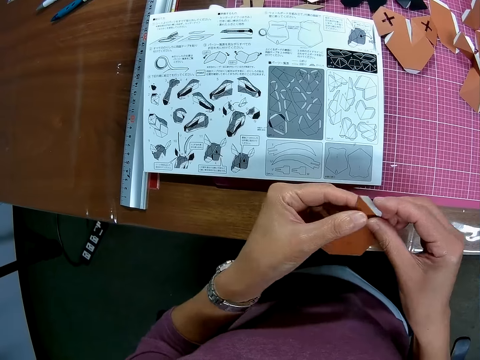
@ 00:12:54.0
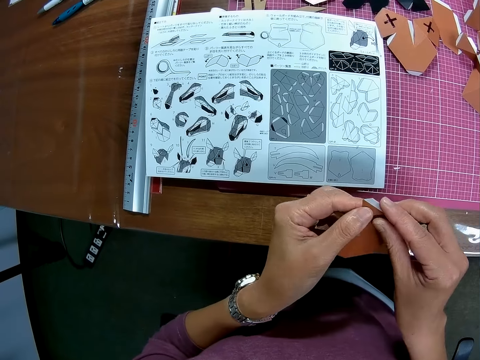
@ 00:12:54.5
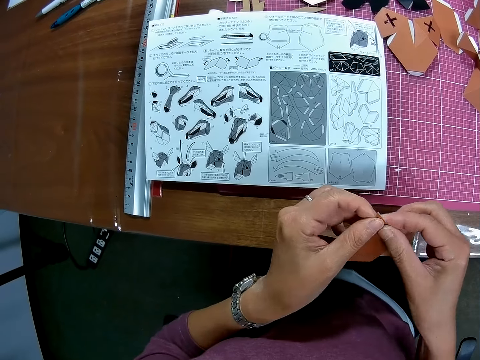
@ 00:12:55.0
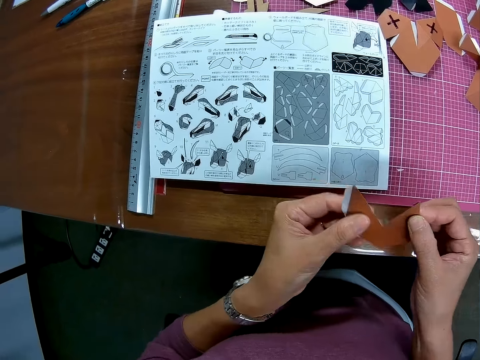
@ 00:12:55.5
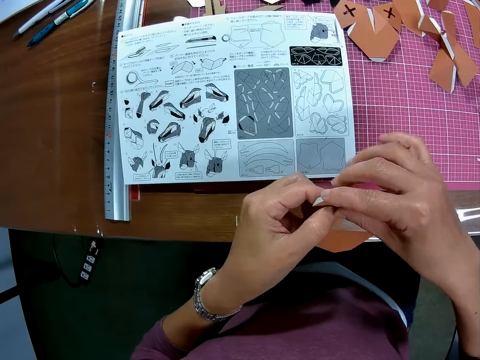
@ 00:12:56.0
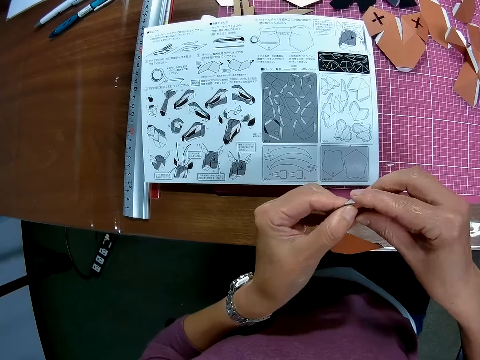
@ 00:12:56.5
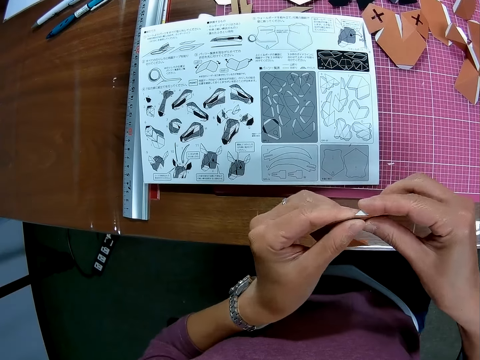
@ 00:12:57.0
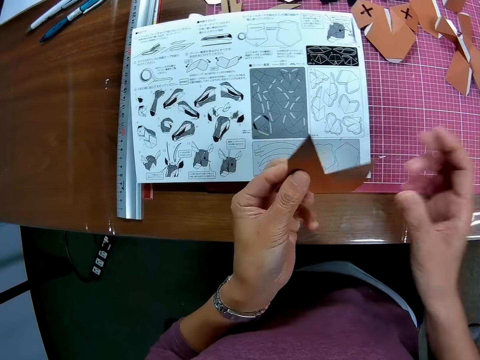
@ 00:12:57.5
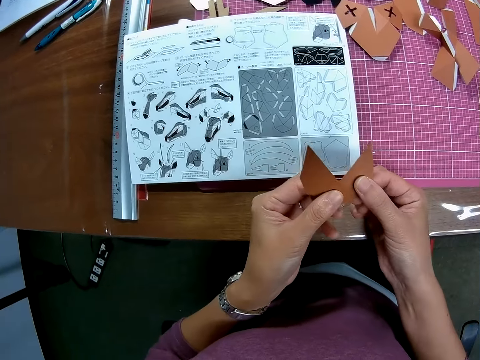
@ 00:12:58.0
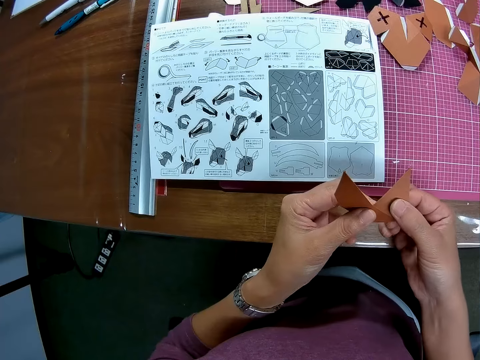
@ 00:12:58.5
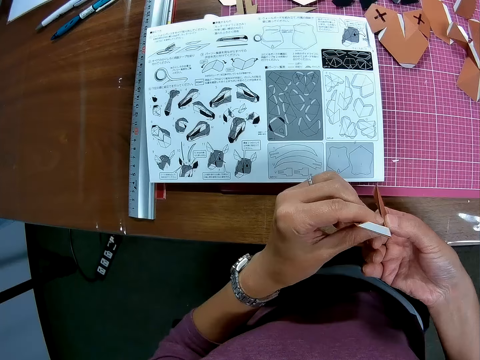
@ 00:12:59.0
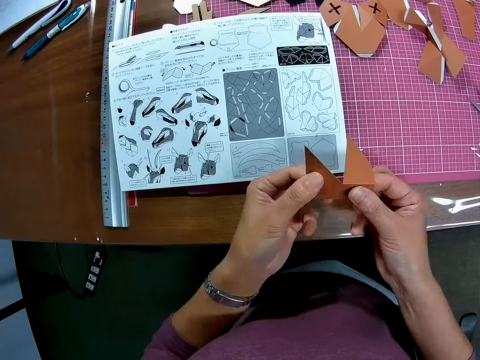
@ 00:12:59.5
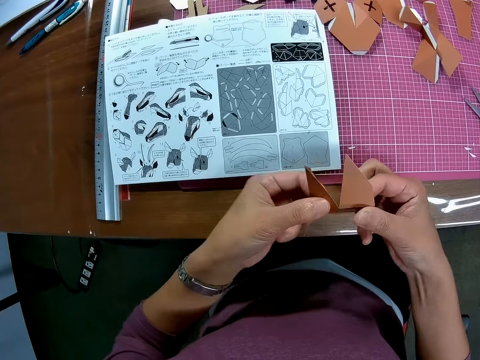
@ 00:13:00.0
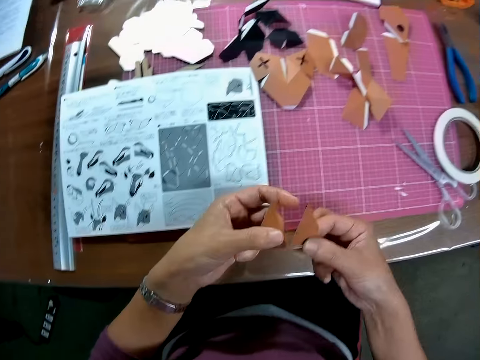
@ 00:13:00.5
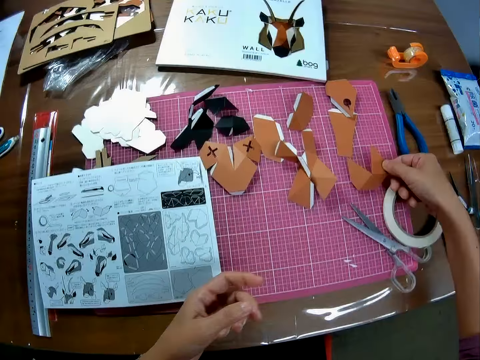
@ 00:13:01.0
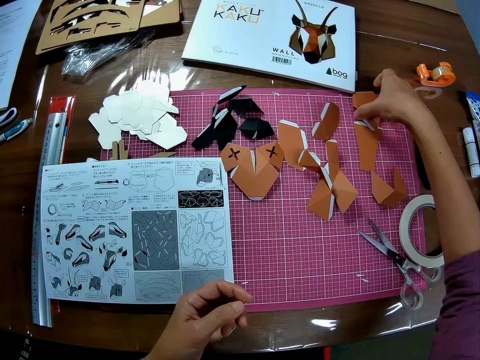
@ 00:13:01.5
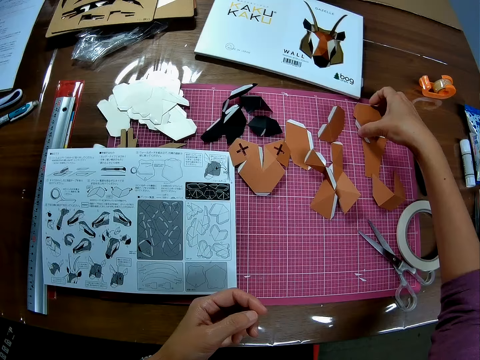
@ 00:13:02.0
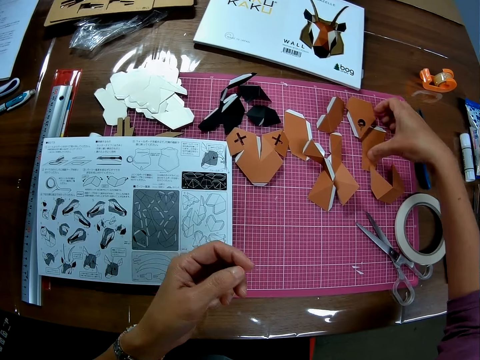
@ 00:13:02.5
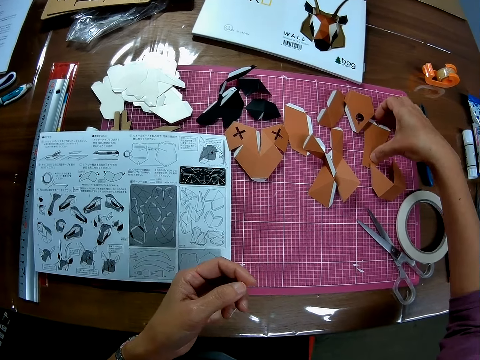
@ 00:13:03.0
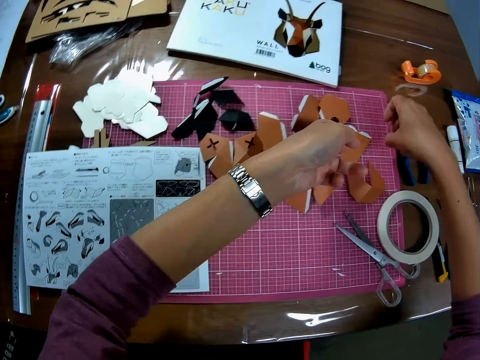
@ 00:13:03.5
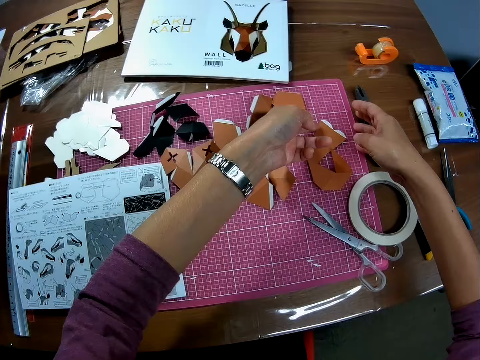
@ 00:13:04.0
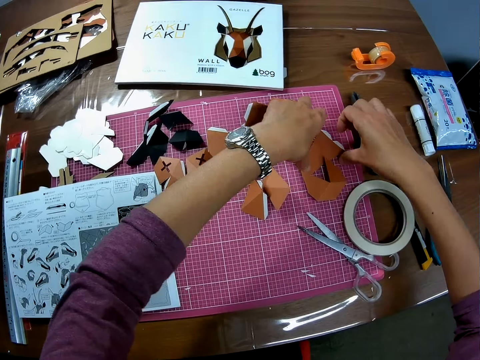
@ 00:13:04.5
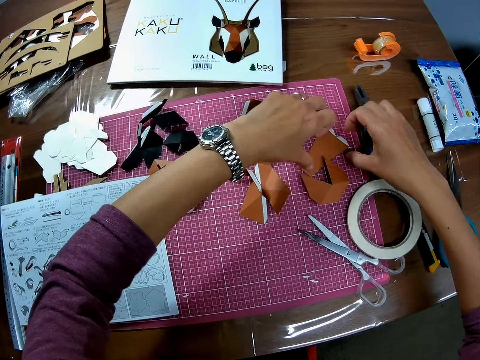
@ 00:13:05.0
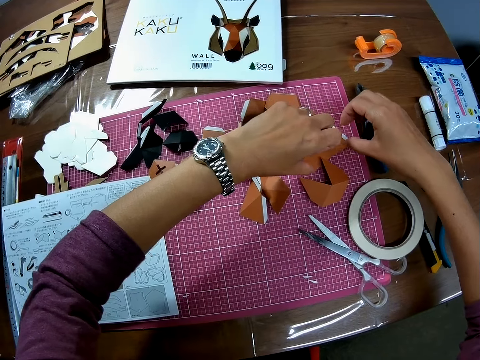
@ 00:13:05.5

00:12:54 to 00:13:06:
The camera wearer folds the craft paper with both hands. They drop the craft paper on the table. They touch another paper on the cutting mat on the table. They hold the craft papers. They touch the paper on the cutting mat on the table again.

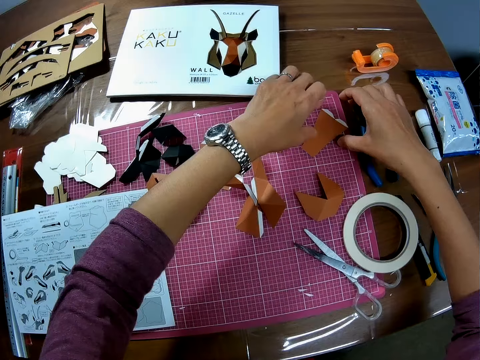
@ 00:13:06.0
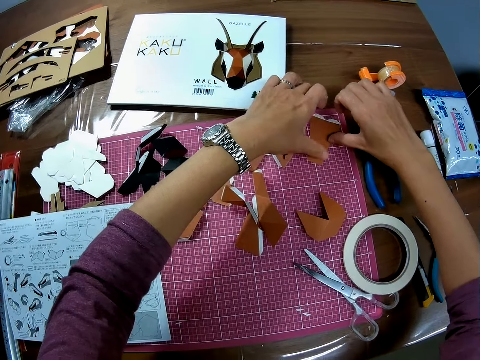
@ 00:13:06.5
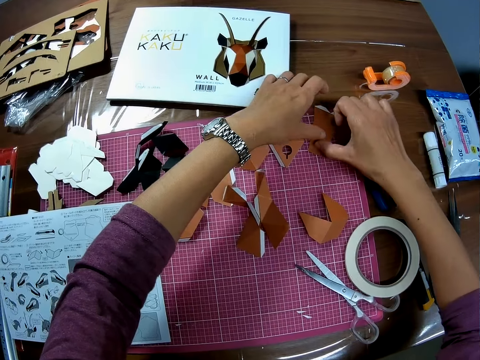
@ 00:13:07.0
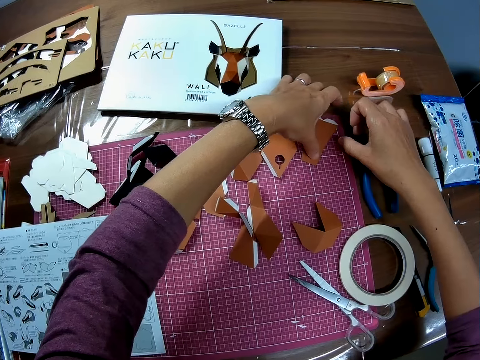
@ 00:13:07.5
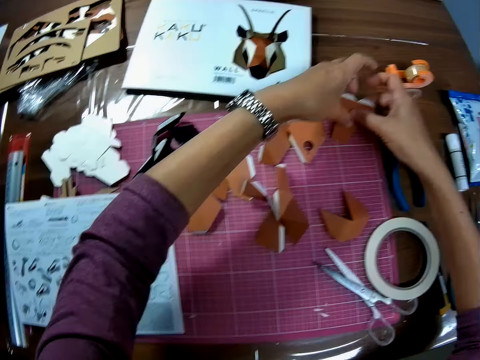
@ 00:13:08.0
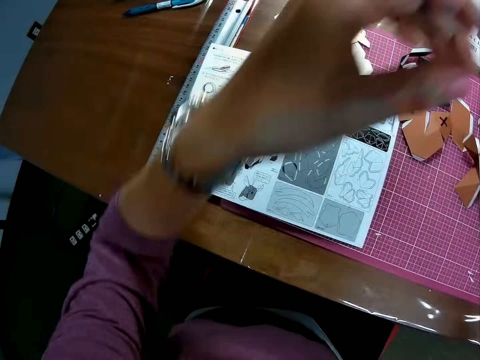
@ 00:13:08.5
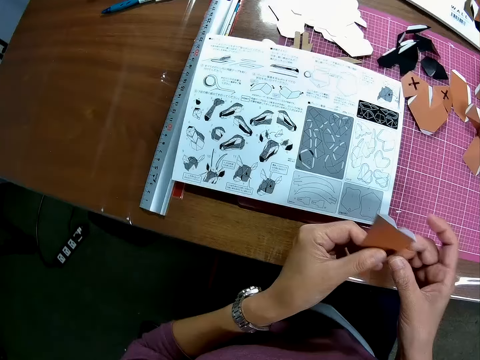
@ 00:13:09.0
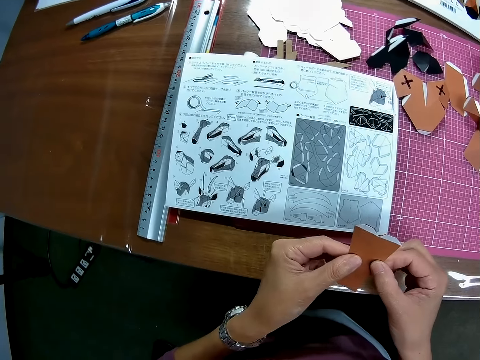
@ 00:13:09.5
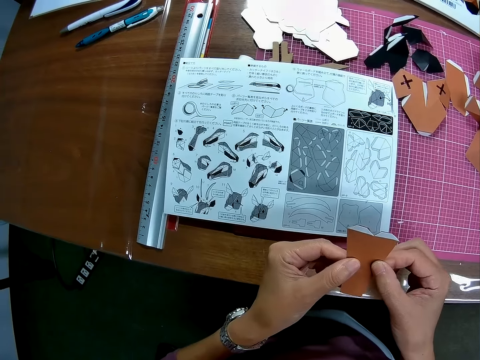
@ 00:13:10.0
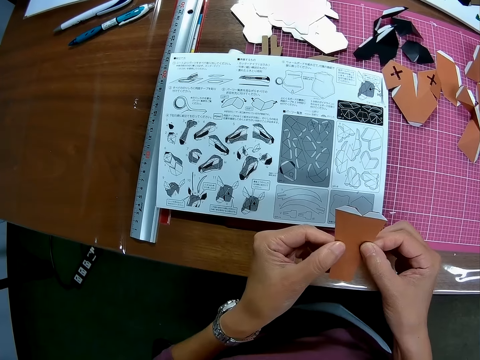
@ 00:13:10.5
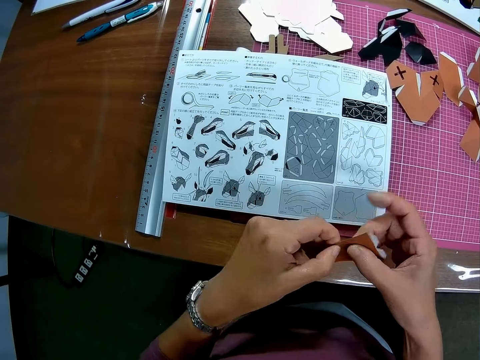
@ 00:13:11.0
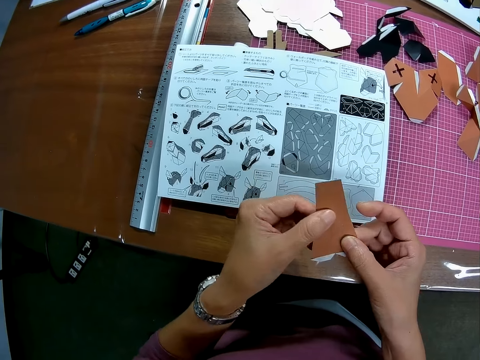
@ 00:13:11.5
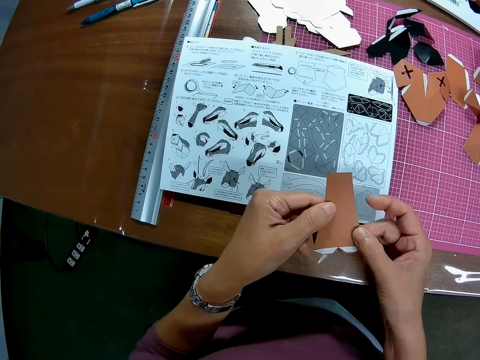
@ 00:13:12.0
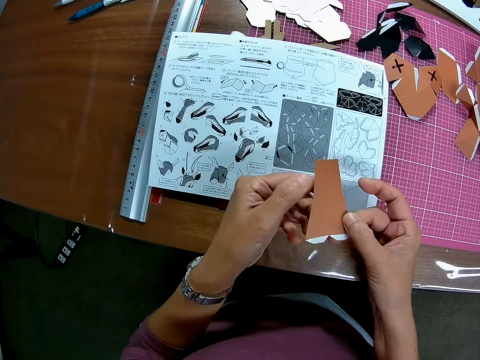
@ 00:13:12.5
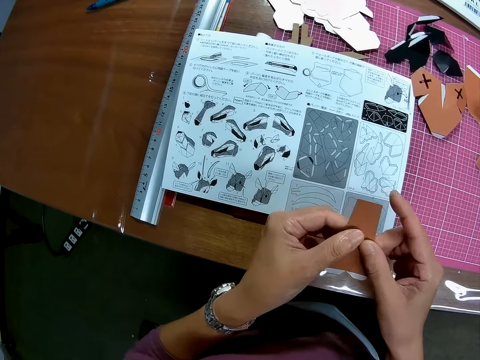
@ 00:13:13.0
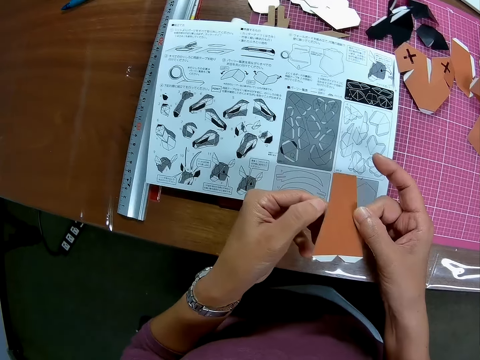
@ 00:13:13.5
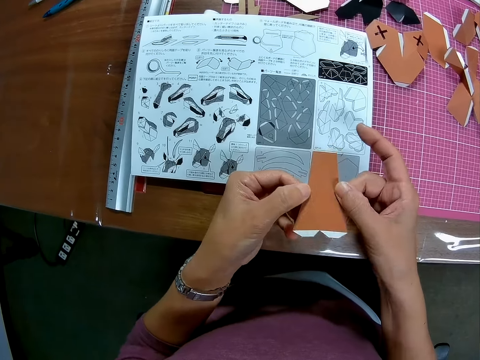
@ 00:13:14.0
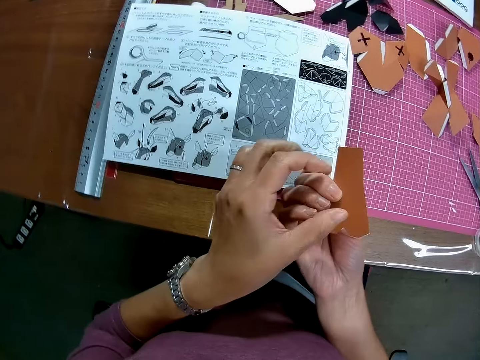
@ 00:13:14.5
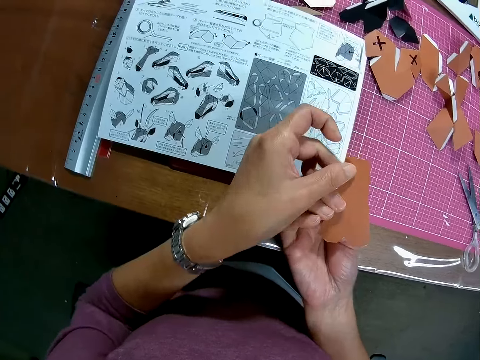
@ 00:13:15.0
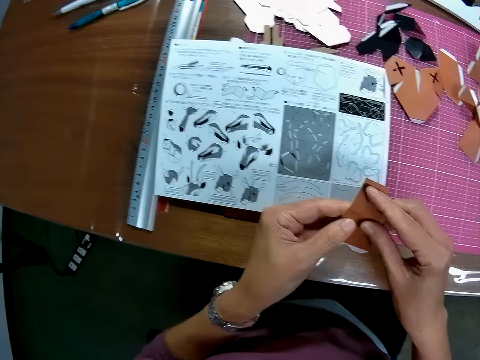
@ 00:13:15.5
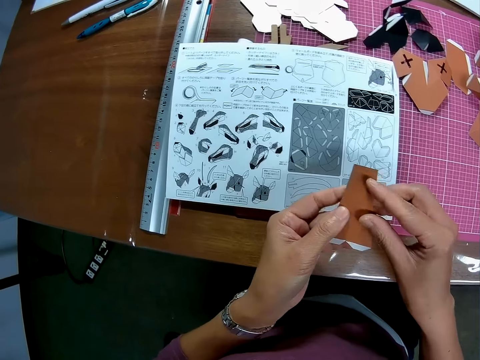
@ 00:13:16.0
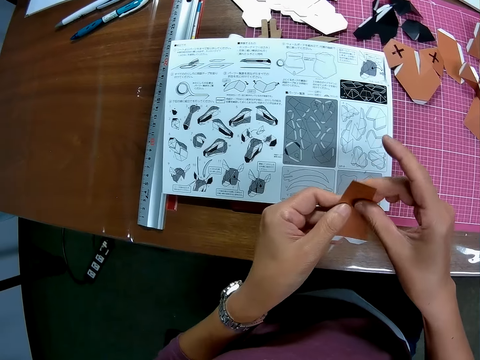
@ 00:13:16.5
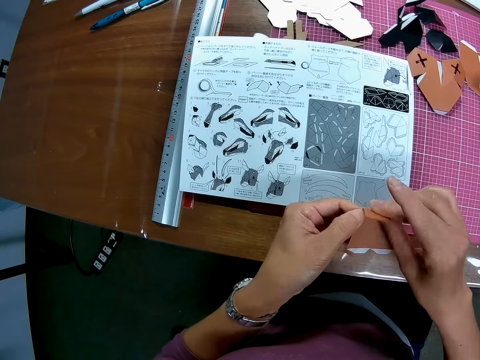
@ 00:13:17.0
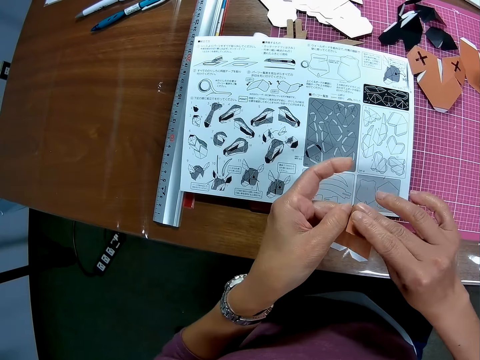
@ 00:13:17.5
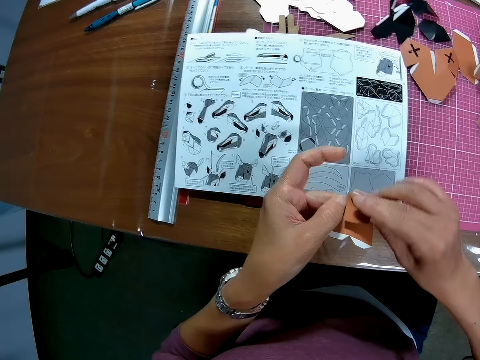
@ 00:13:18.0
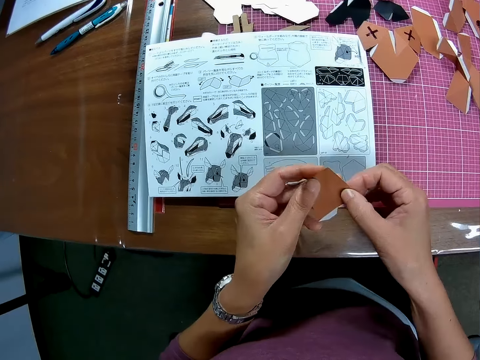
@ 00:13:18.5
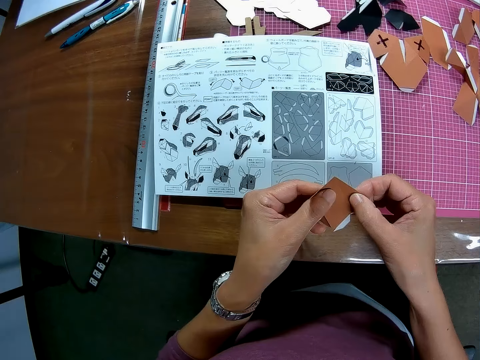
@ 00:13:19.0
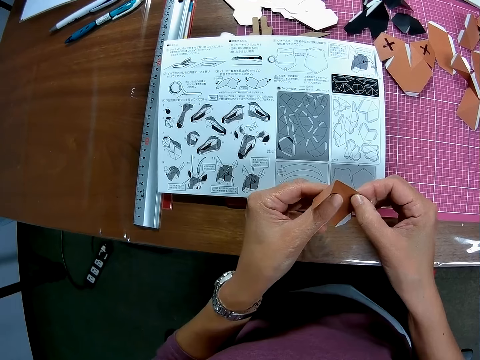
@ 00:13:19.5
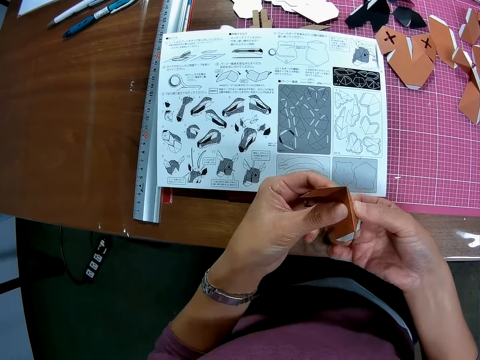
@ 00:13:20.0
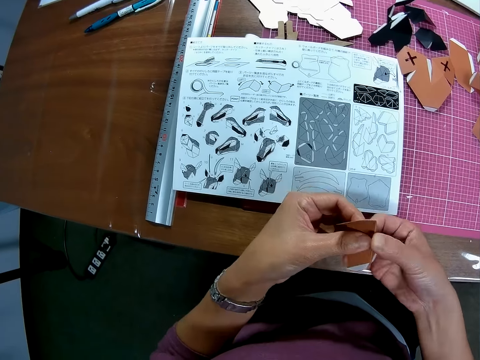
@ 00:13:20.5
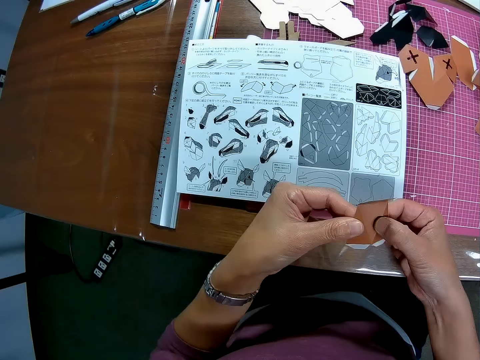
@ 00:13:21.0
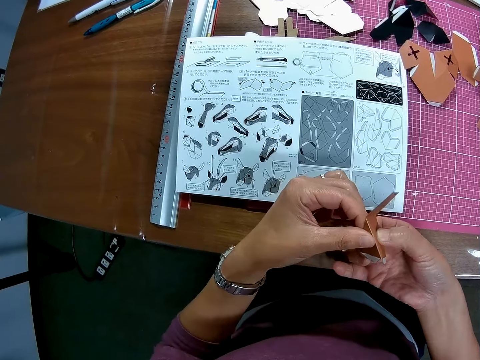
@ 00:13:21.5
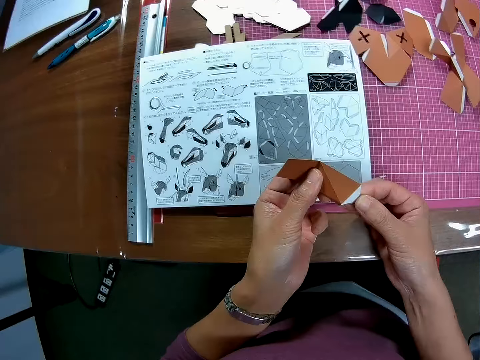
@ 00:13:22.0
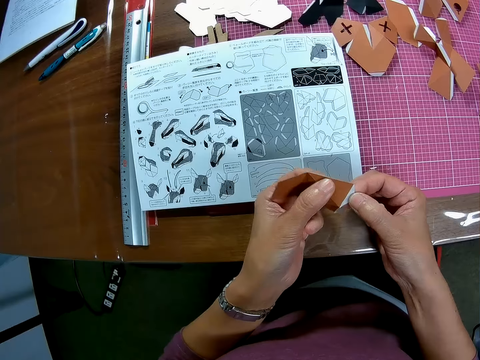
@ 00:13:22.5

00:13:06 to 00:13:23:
The camera wearer picks another paper from the table with the right hand. They look at the craft paper. They hold the paper with both hands. They turn the paper with both hands. They fold the craft paper with both hands.
